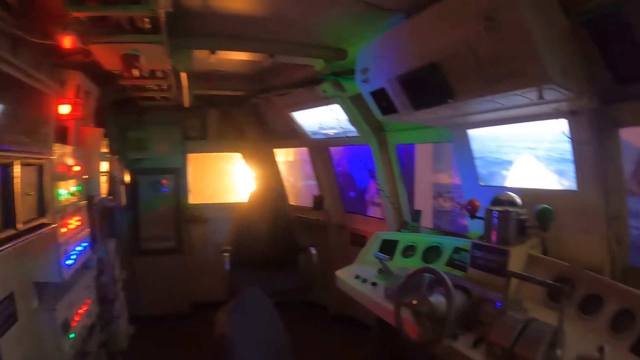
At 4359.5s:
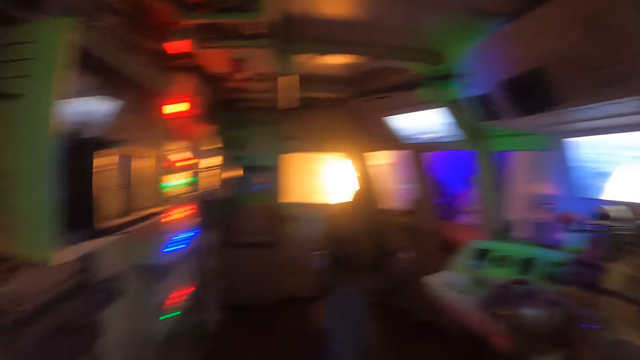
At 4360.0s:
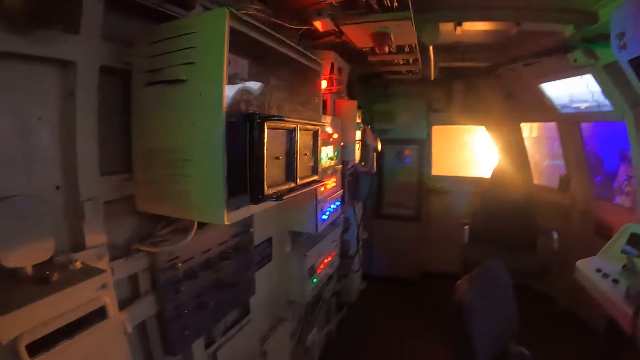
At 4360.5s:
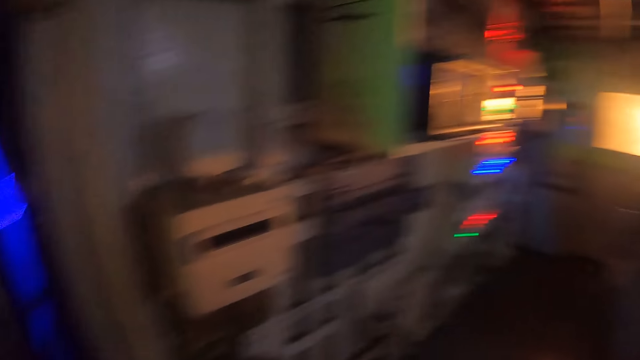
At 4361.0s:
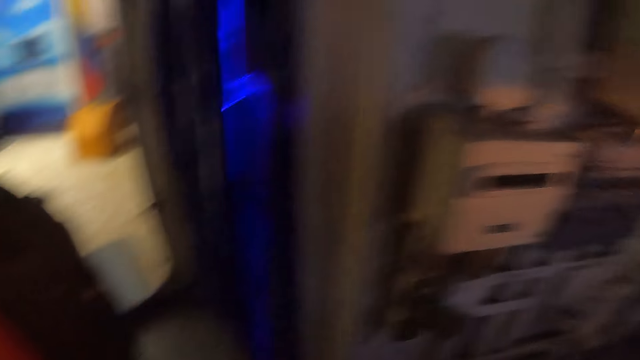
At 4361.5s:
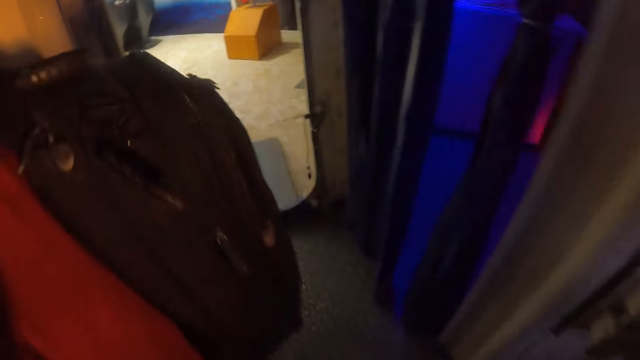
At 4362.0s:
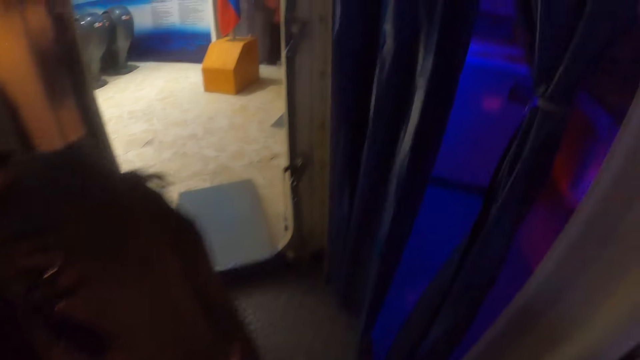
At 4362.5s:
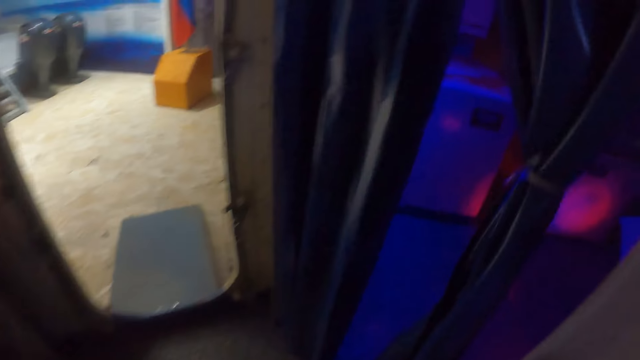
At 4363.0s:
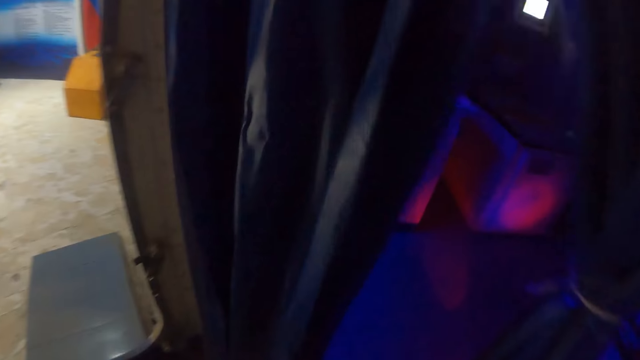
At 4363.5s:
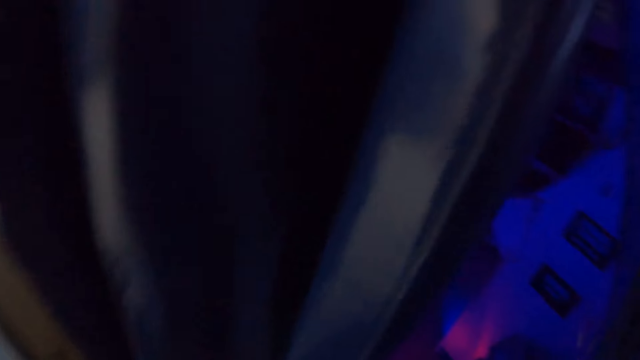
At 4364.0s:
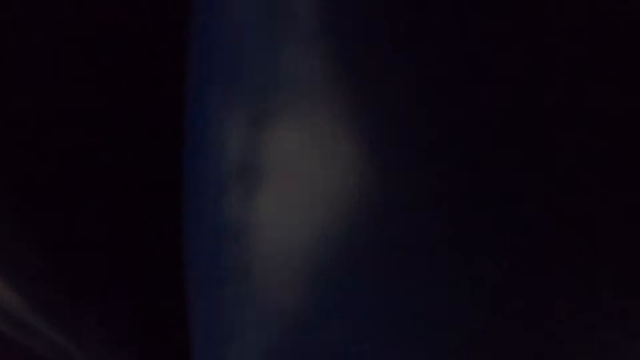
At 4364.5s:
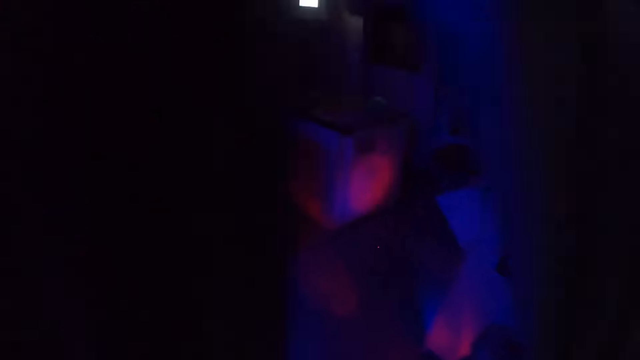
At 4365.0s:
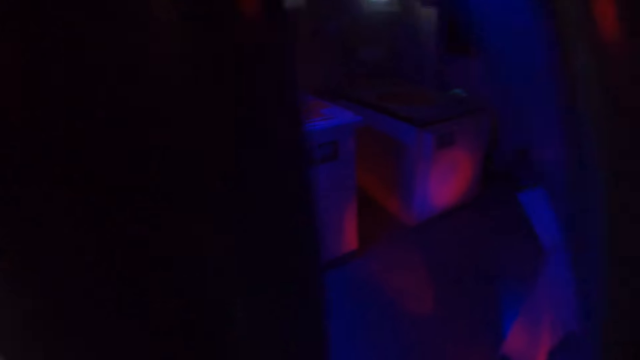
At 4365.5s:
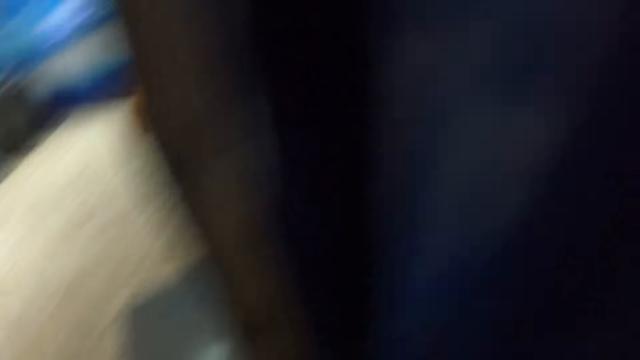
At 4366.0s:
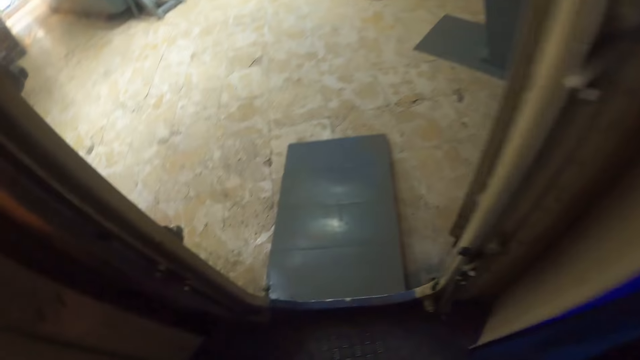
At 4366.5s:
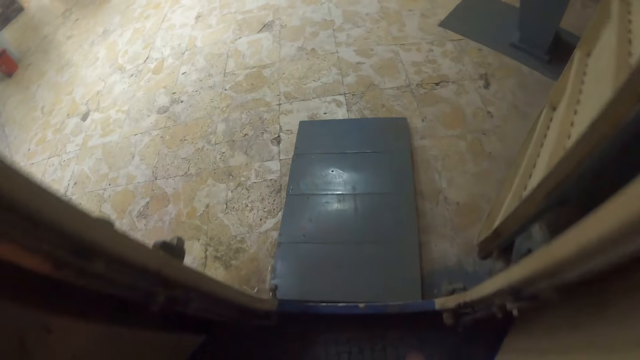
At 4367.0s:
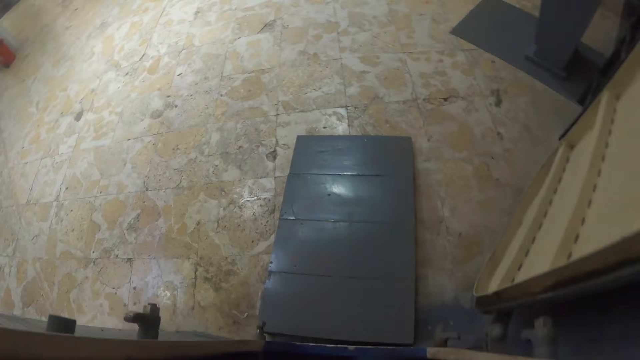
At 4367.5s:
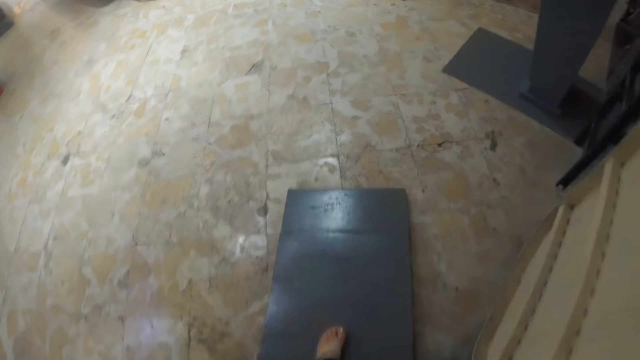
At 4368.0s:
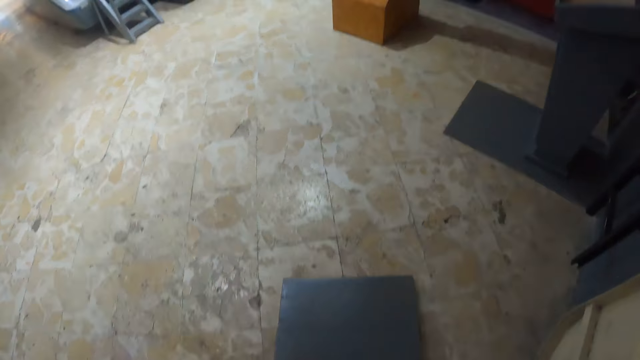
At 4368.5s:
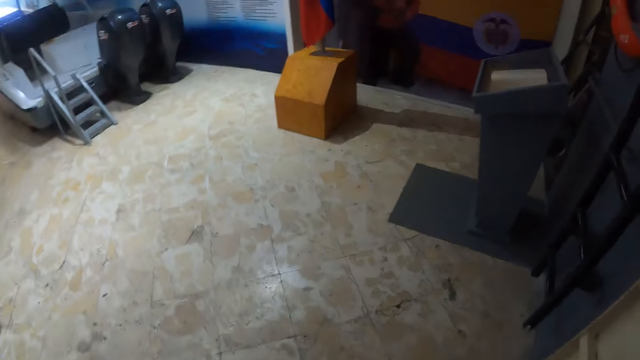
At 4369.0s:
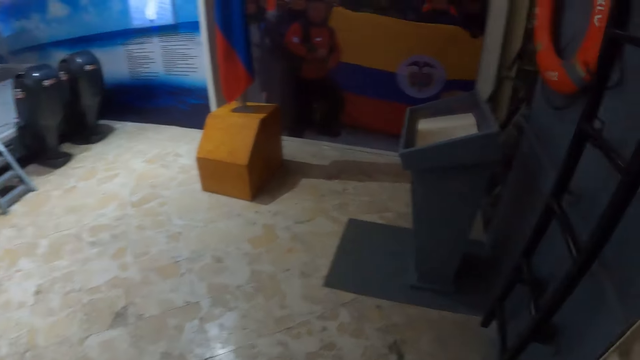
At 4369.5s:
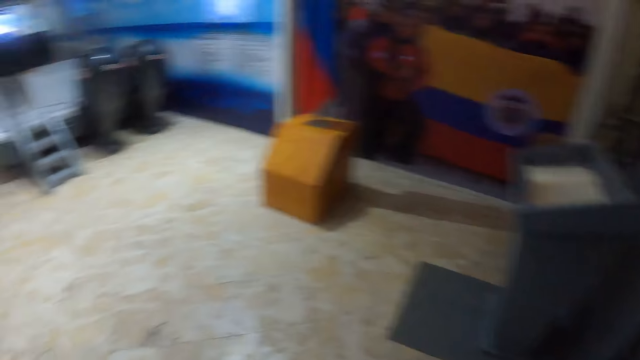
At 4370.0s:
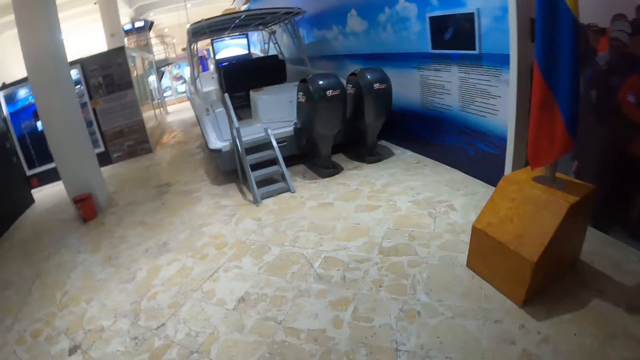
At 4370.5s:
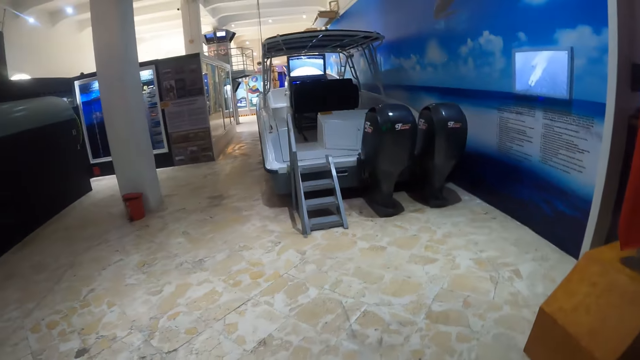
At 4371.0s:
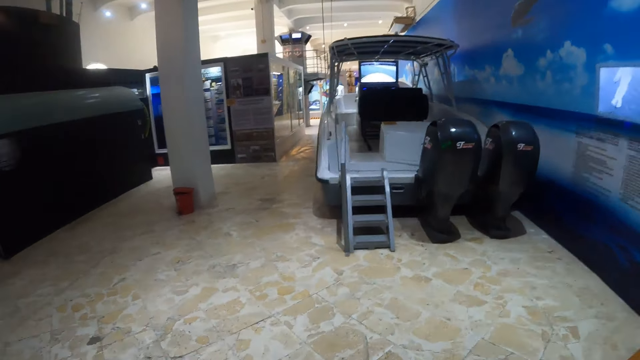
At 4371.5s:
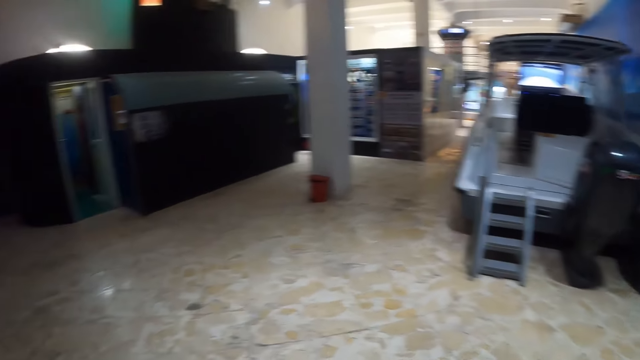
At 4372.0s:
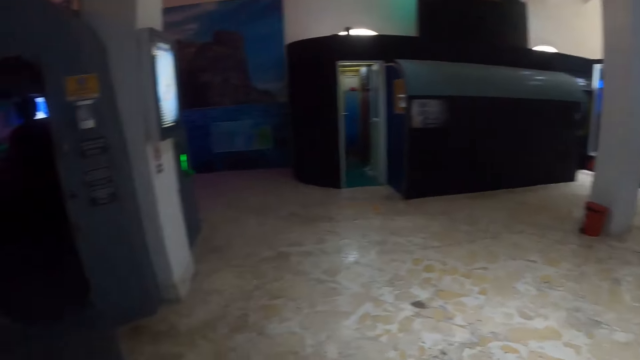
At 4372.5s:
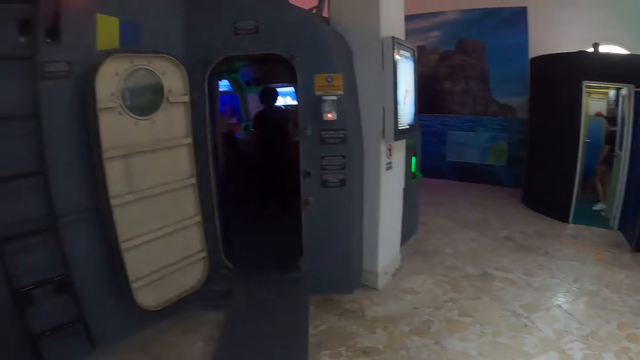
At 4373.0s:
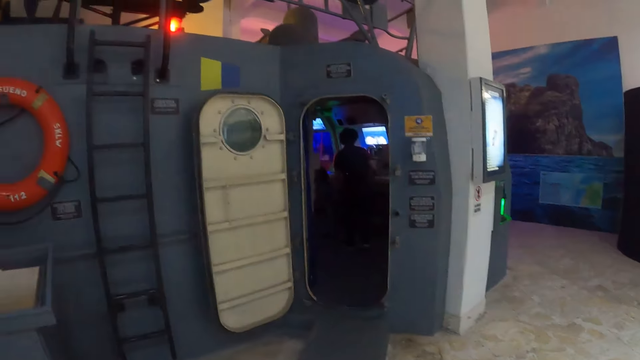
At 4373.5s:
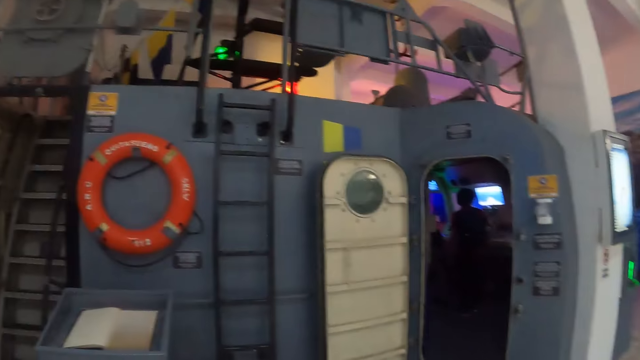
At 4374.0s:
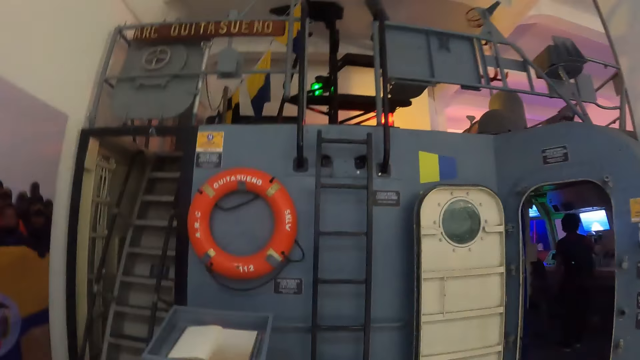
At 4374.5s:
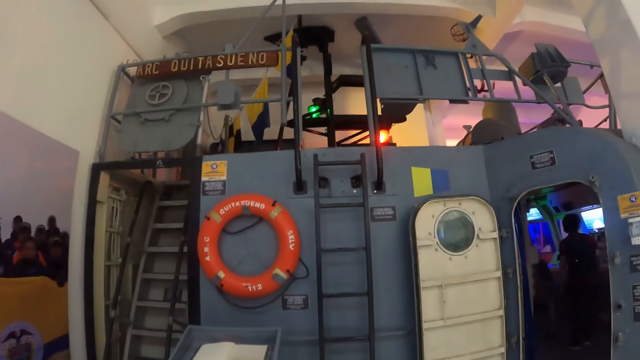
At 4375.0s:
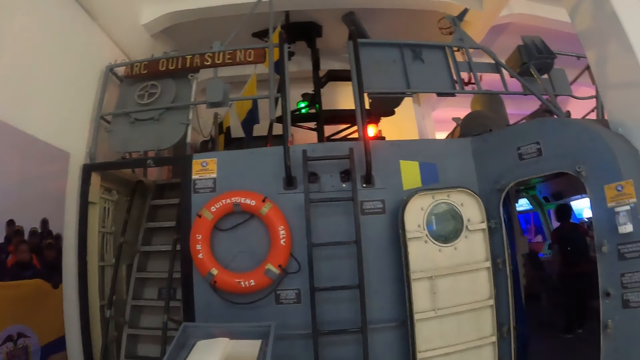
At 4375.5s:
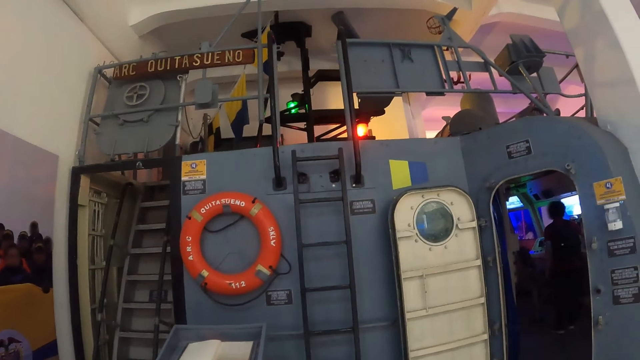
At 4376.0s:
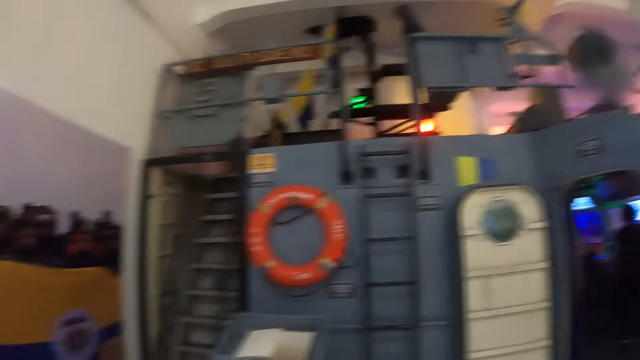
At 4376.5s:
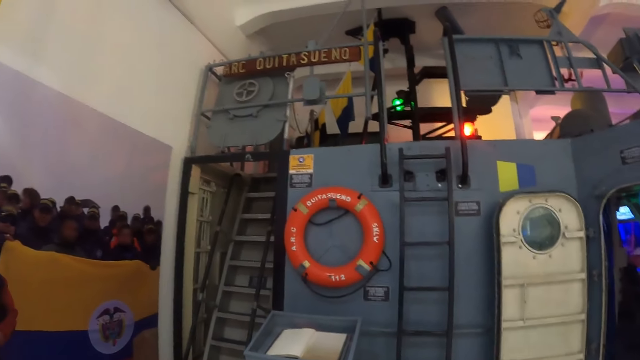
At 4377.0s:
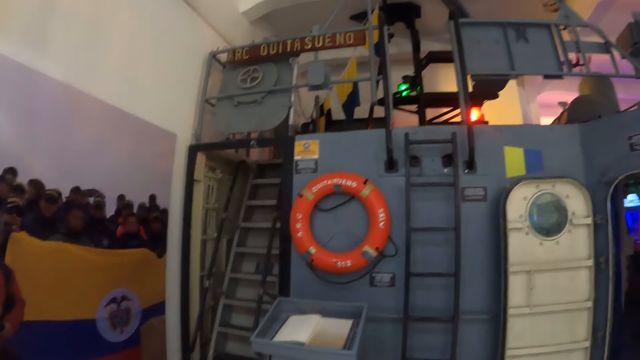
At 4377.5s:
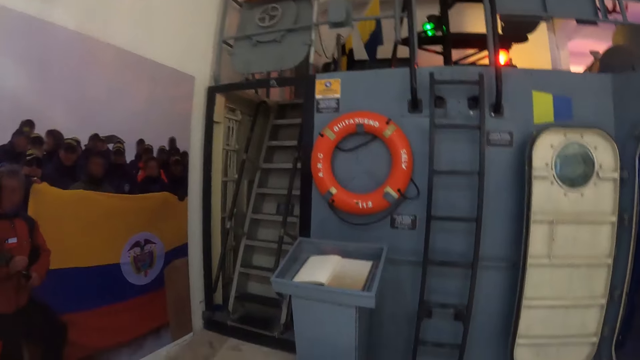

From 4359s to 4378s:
The camera wearer walks around the game room. They walk around the compound. They look around the compound.

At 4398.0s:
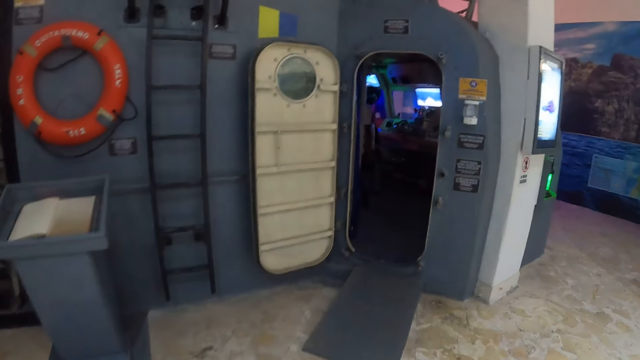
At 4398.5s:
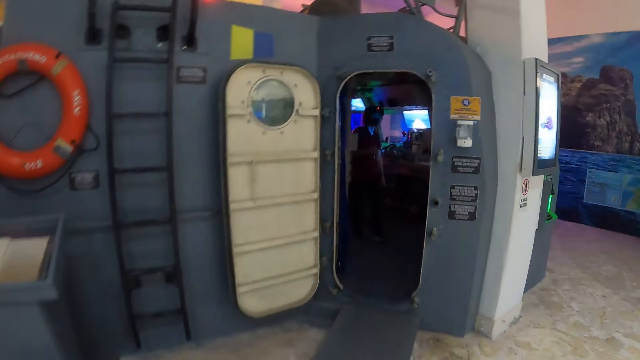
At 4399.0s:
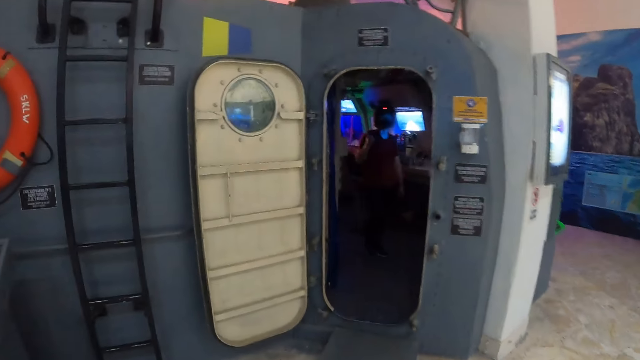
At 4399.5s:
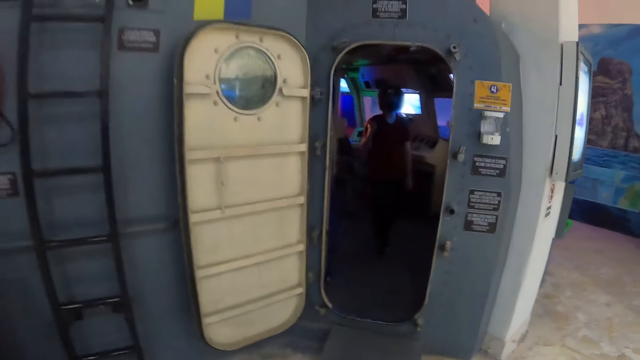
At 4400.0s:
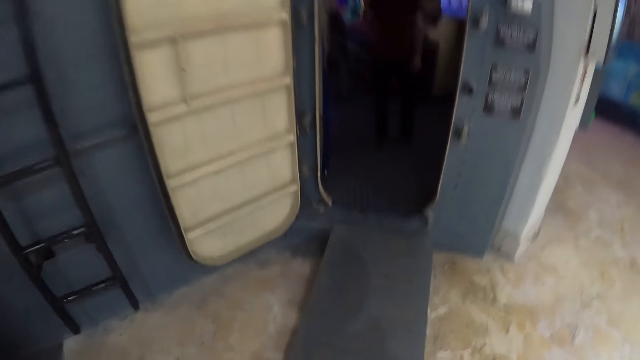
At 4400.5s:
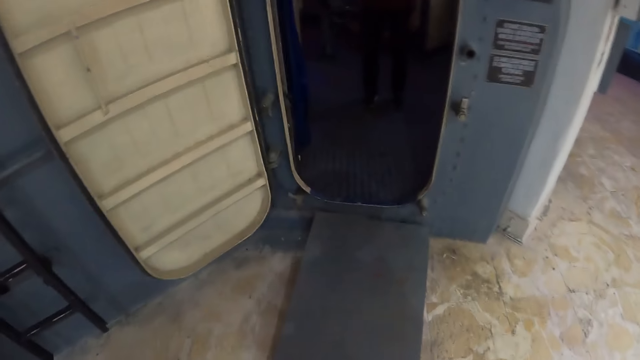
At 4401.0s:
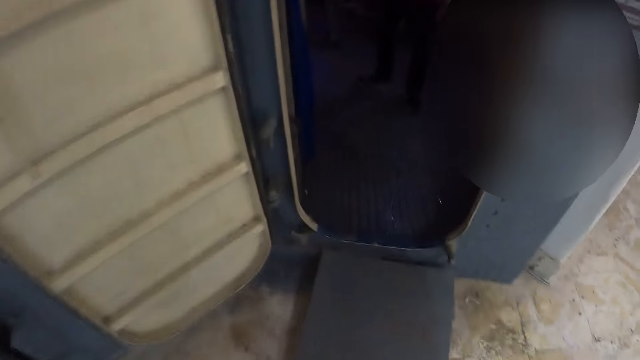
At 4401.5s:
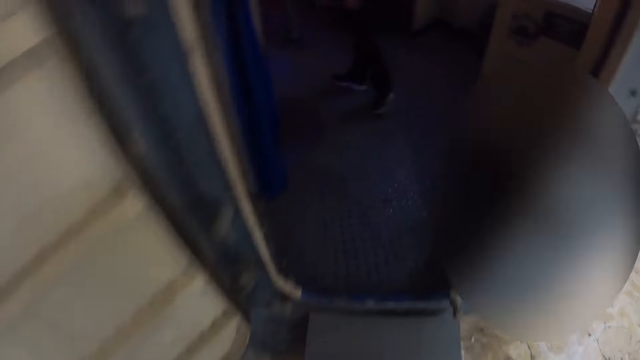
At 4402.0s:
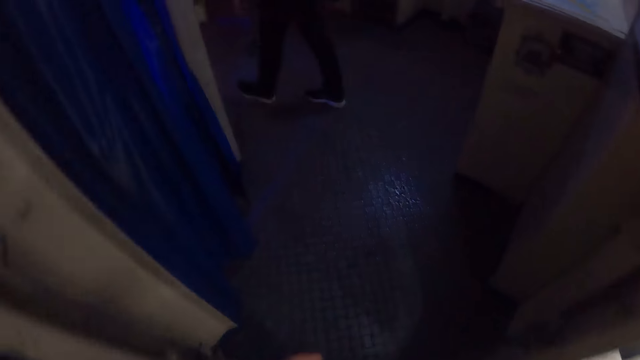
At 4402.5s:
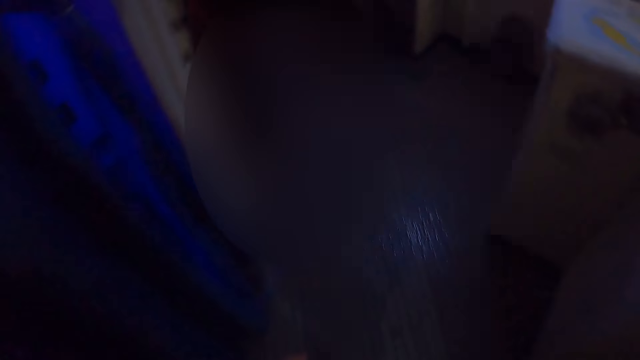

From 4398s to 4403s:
The camera wearer looks at a man. They interact with the man. They walk in the game room.
